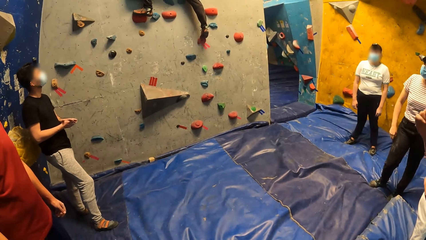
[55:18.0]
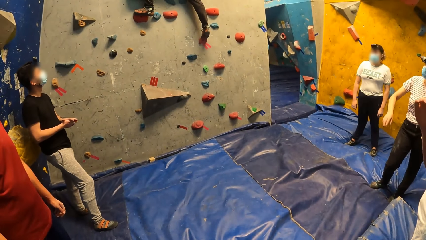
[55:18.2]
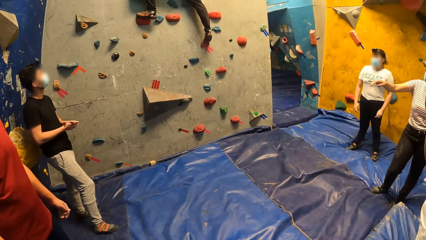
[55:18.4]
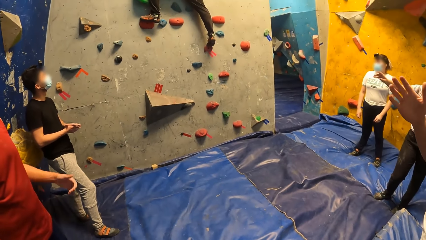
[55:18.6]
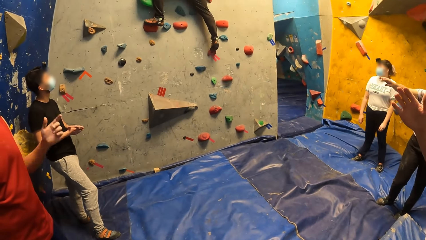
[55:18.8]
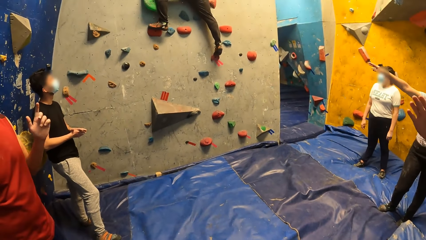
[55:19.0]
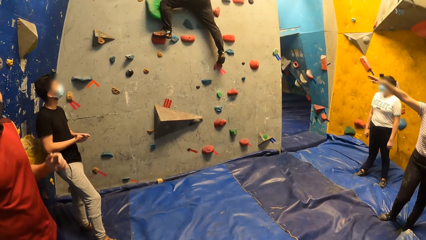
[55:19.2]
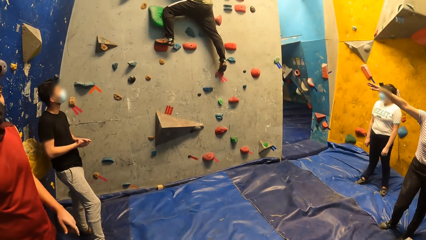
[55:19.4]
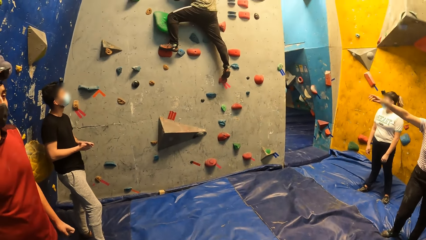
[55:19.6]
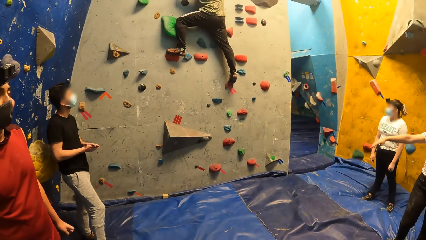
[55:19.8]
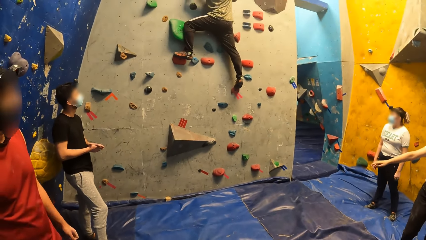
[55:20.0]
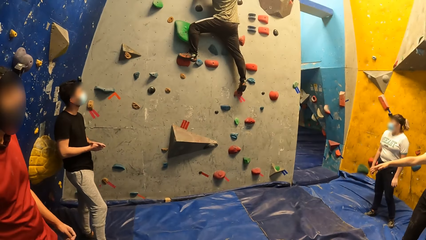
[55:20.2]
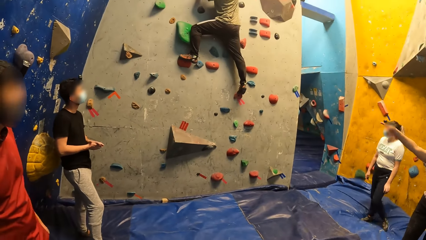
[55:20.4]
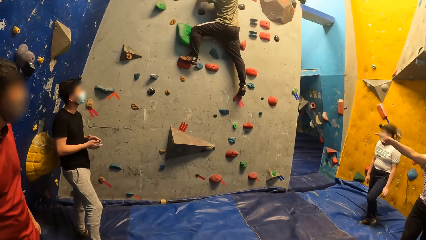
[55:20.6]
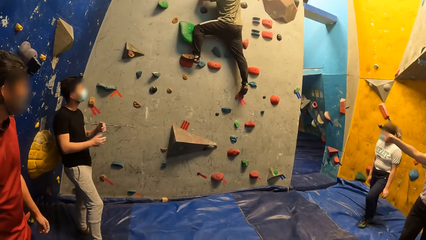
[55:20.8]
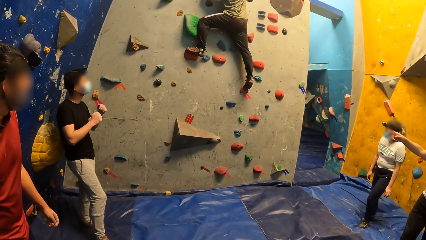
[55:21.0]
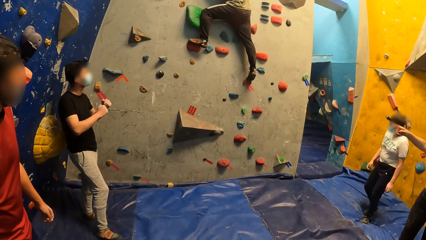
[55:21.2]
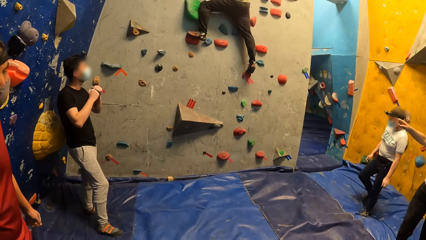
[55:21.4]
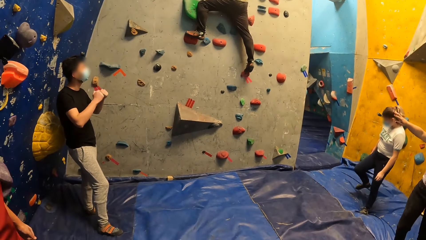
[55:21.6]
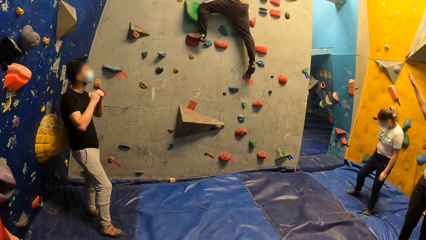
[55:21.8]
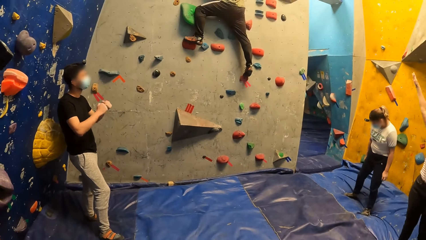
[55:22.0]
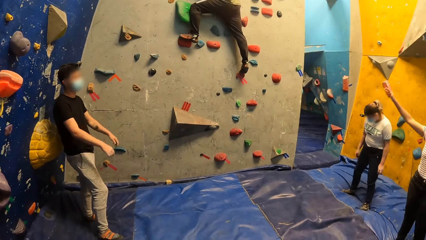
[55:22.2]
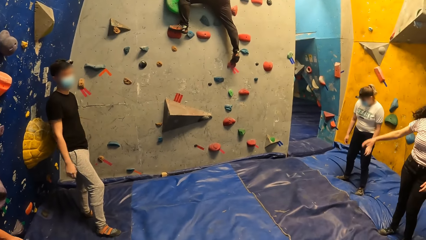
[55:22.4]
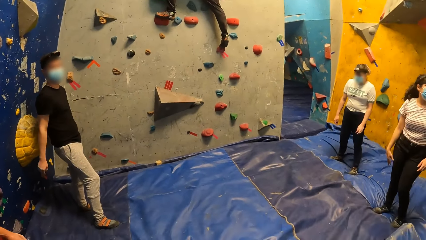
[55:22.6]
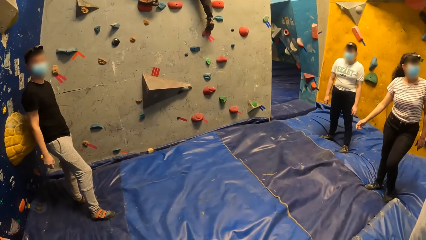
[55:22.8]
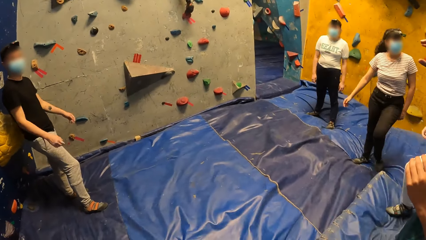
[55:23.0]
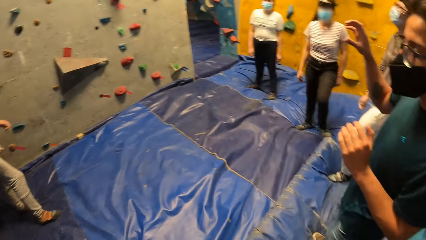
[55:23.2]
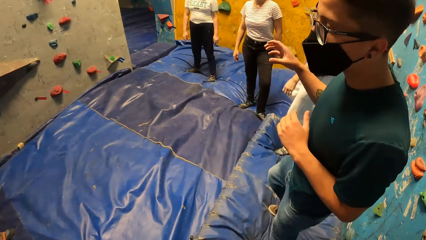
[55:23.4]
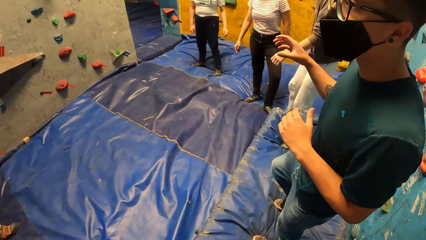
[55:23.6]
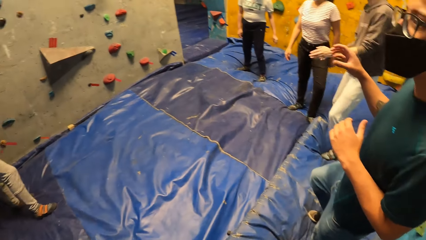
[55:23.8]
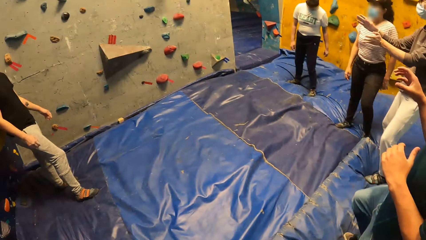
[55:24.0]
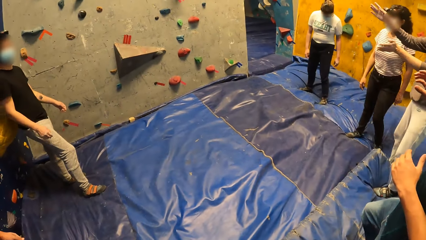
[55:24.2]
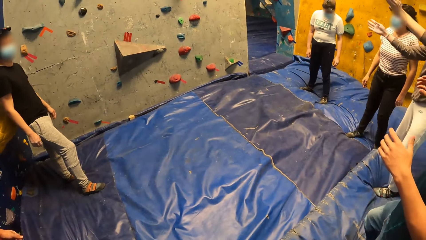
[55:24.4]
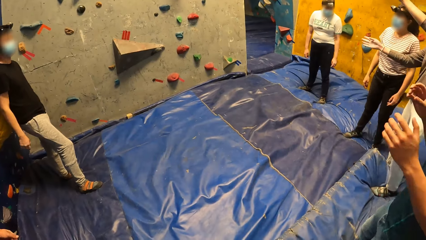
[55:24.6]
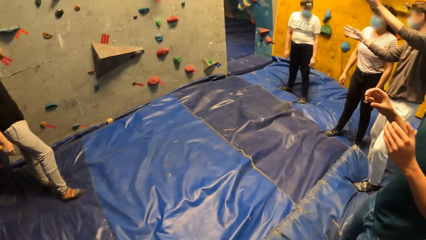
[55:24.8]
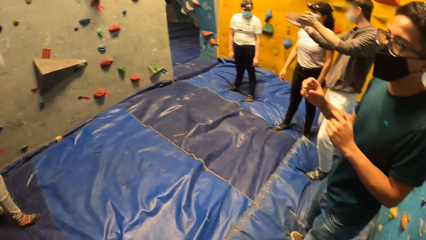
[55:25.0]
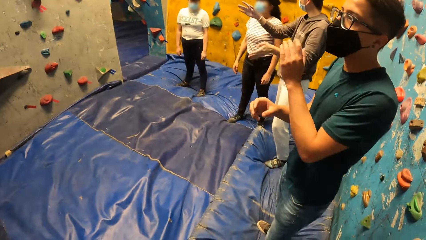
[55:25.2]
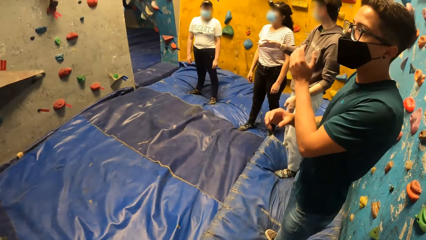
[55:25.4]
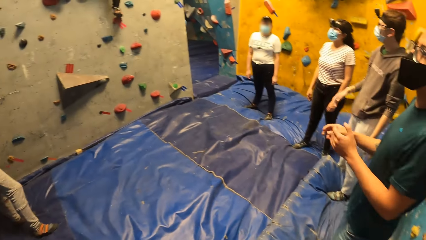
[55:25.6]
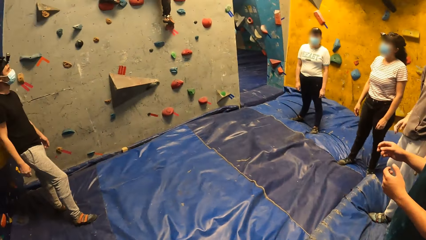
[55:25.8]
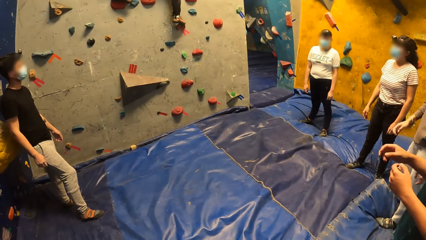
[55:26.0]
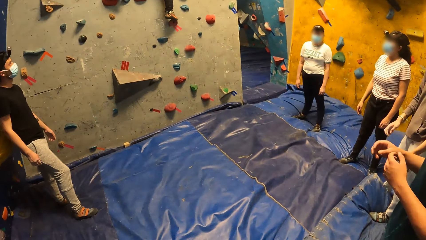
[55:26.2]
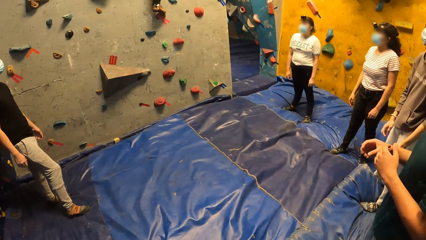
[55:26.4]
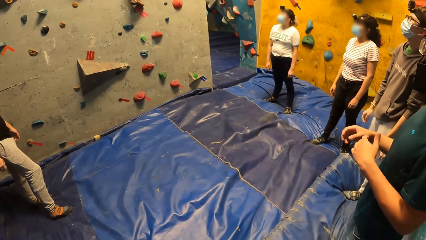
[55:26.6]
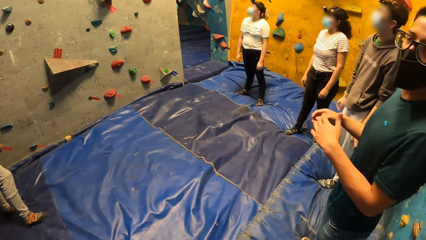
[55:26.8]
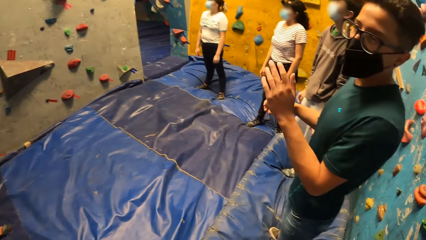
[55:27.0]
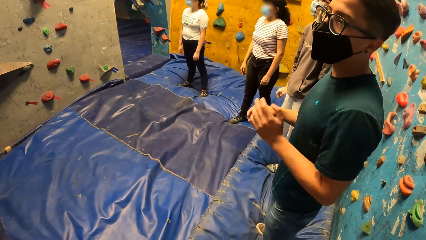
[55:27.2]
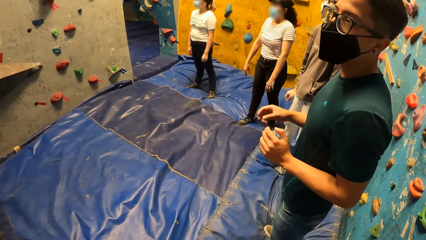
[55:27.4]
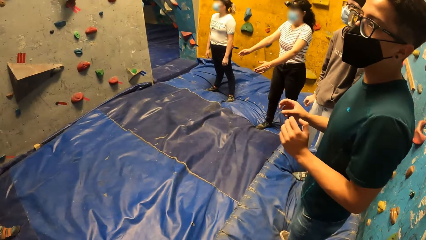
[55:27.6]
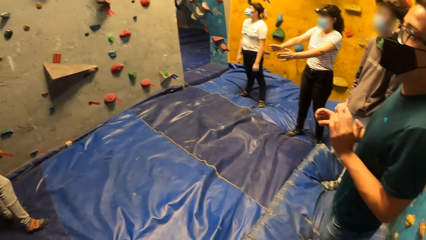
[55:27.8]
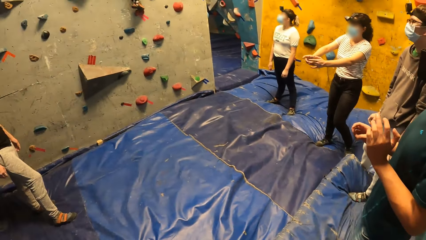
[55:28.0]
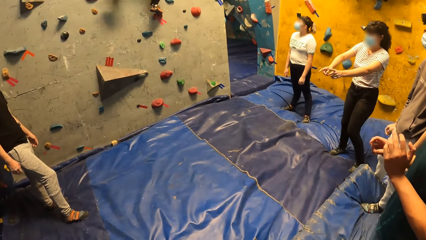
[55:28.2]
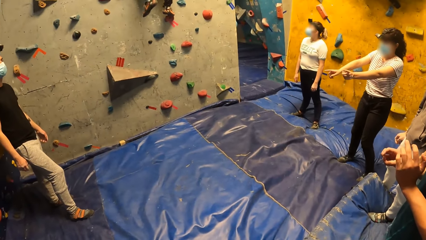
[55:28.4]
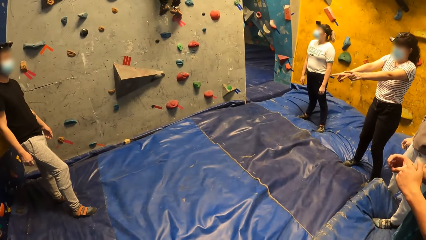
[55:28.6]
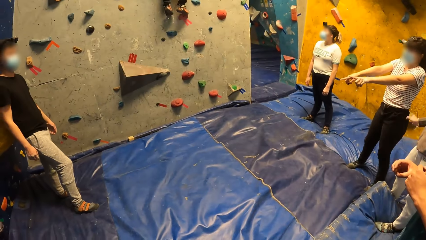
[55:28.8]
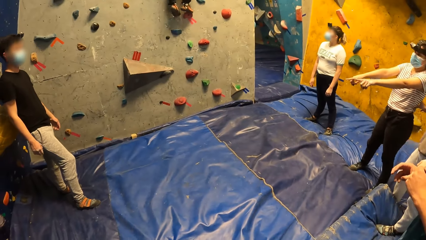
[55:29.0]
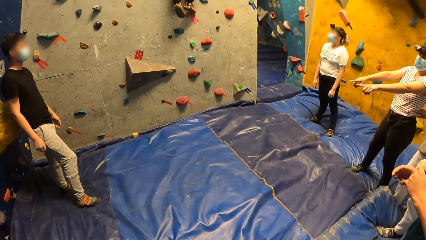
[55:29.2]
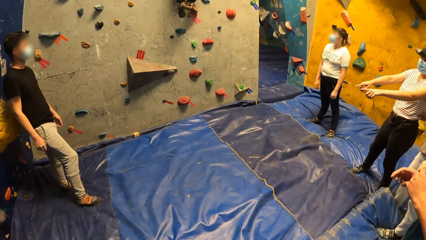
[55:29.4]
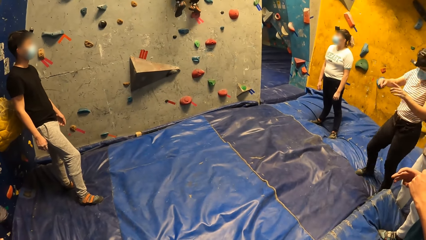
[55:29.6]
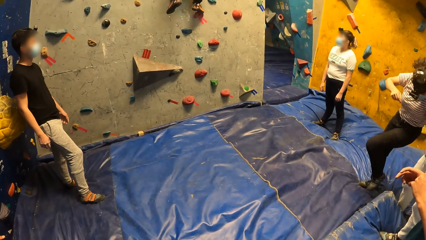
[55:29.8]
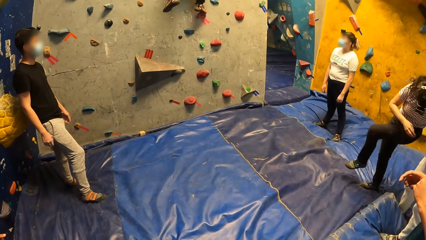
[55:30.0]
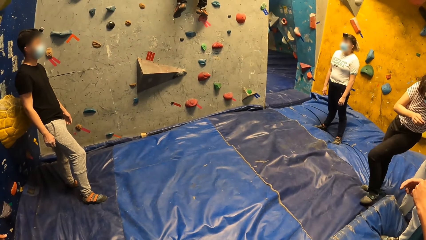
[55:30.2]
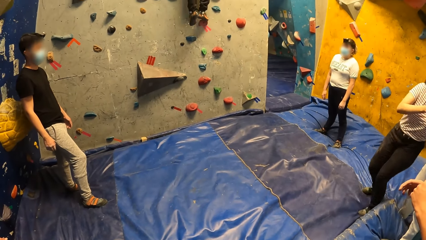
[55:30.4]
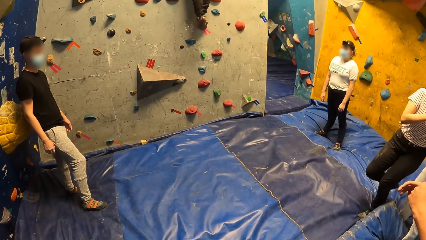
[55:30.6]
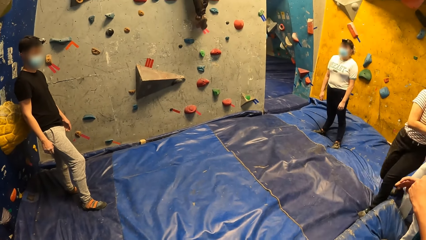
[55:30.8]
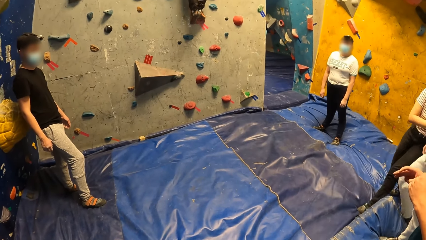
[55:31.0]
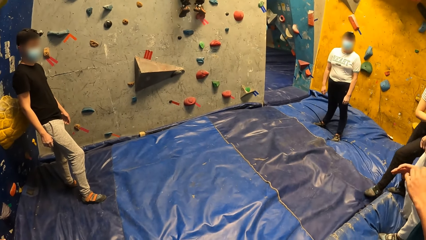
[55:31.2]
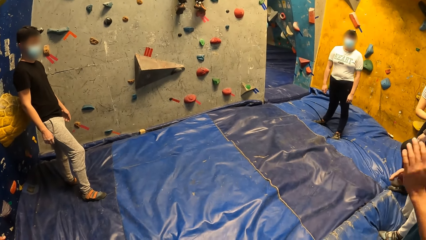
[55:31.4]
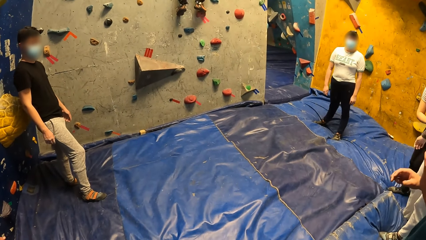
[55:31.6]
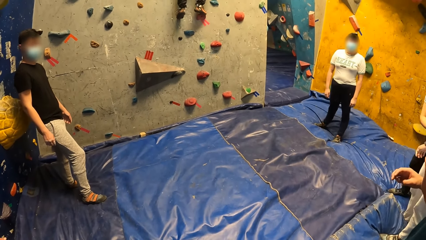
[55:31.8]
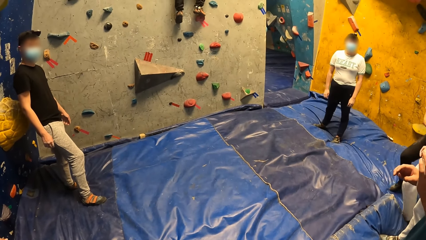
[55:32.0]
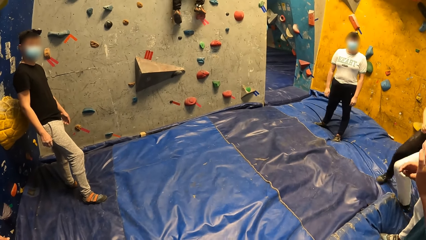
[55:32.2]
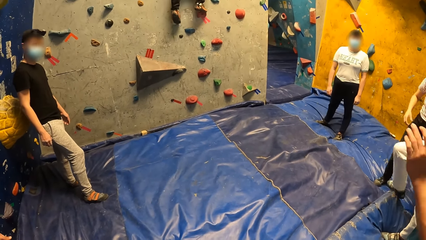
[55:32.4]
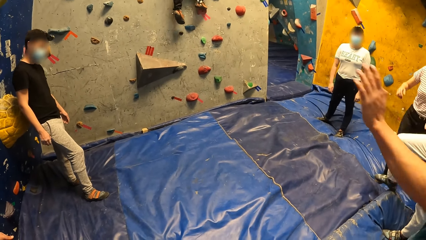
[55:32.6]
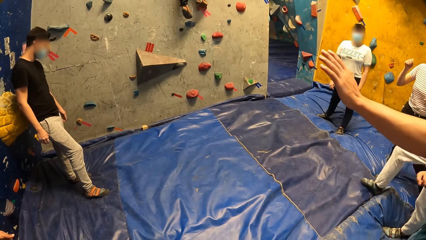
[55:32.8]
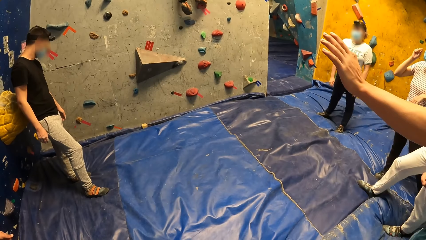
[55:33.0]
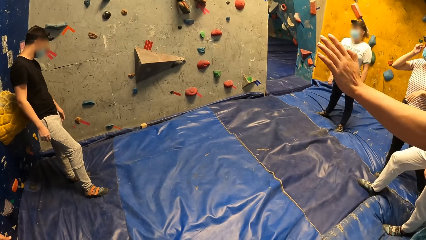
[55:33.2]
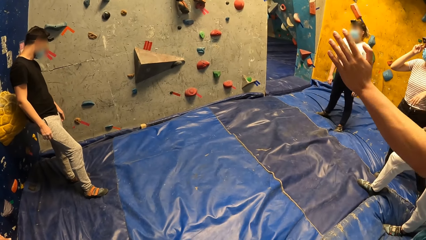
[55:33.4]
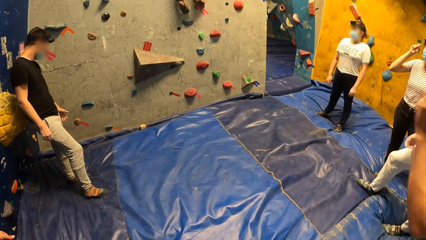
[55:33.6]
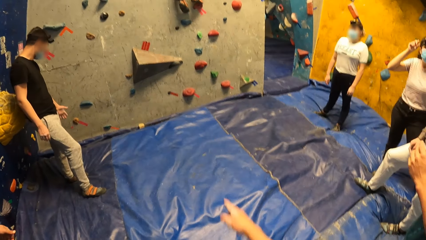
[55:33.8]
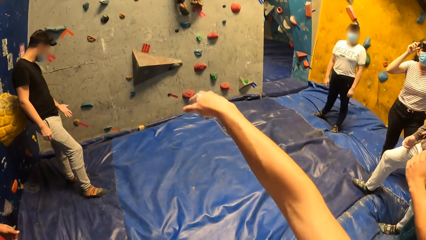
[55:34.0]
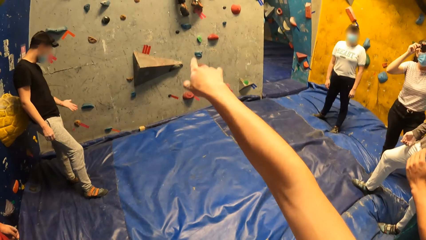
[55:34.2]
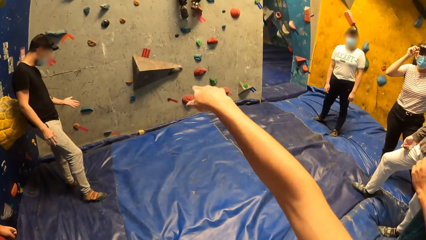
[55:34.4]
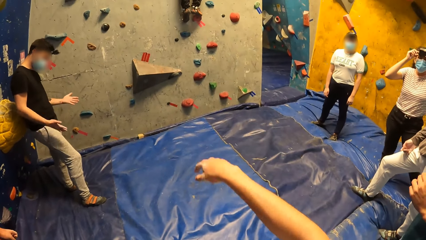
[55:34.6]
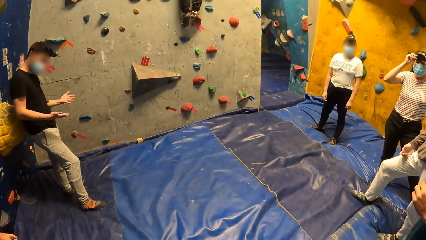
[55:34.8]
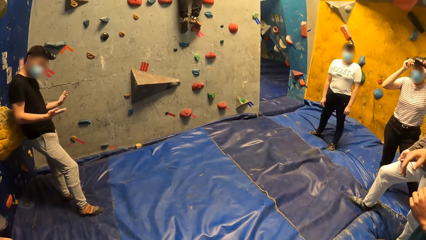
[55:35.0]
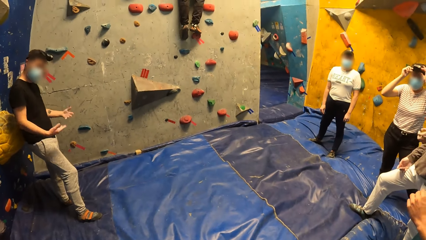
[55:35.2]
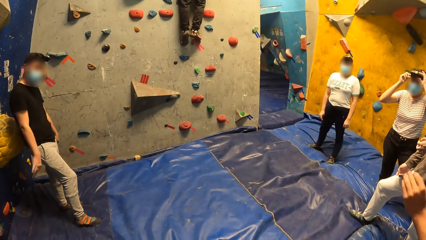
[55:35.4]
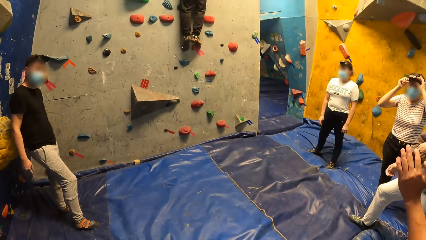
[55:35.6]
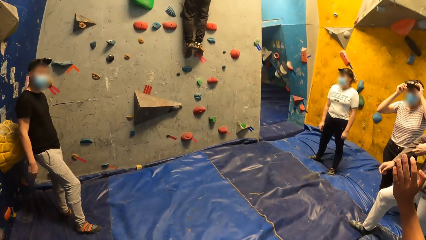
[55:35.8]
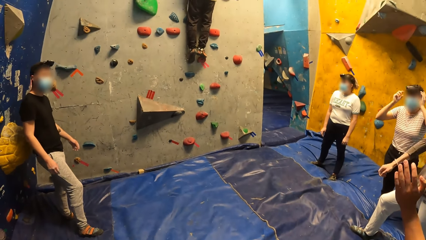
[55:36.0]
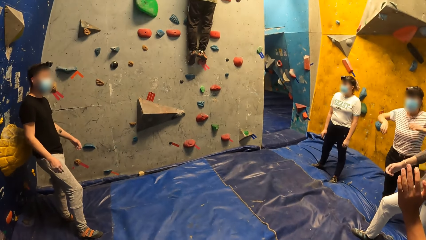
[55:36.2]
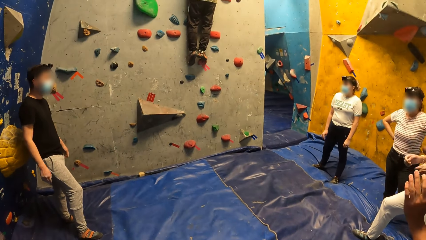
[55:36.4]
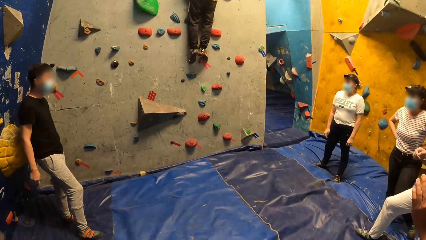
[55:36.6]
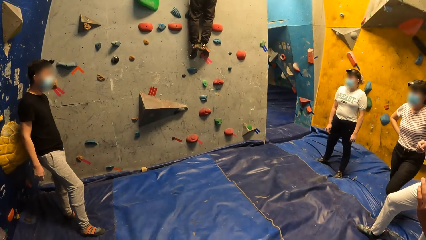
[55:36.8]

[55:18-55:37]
A man interacts with another man. The second man interacts with the camera wearer. Another man moves the leg. The camera wearer points at the climbing wall. They look around. A woman adjusts a camera on her head with both hands.
